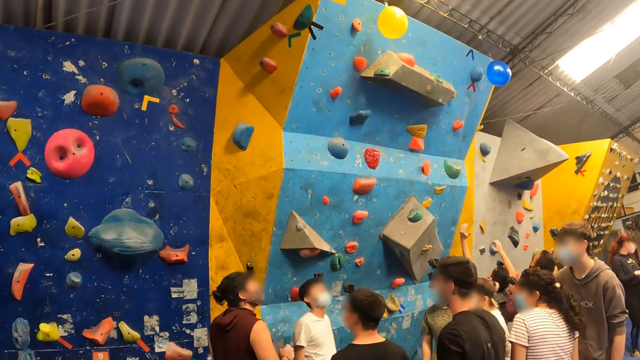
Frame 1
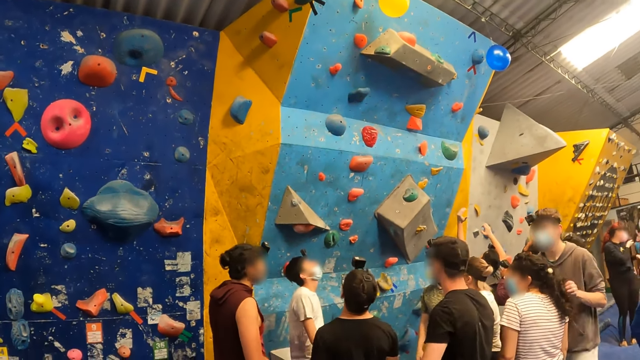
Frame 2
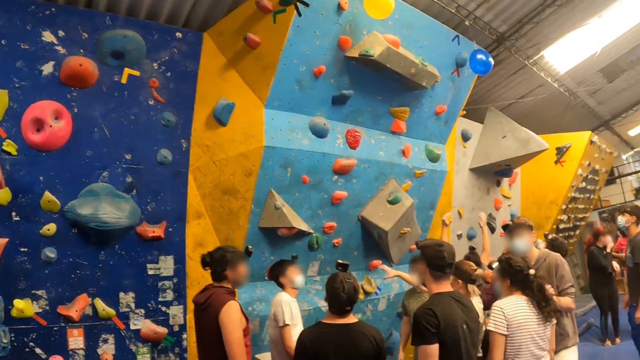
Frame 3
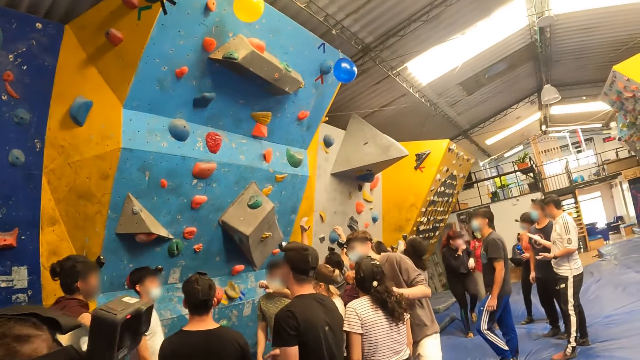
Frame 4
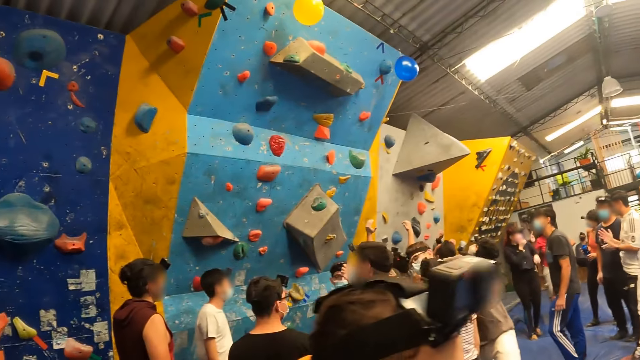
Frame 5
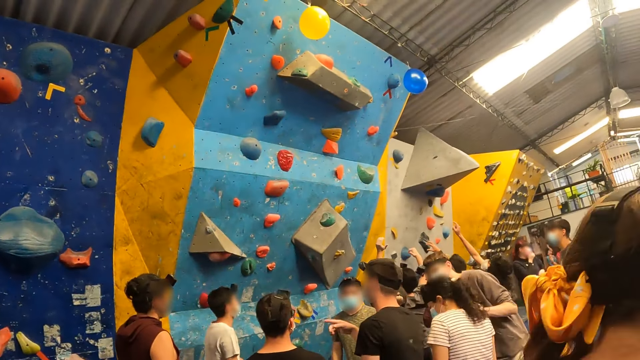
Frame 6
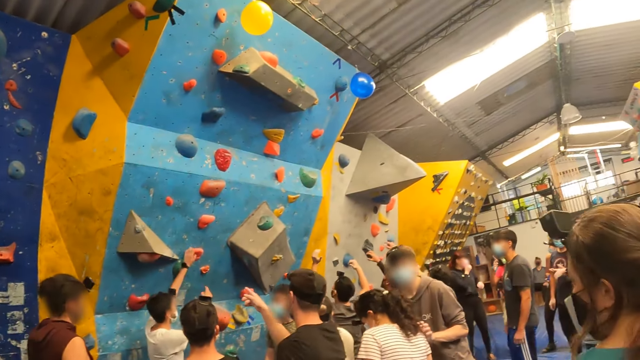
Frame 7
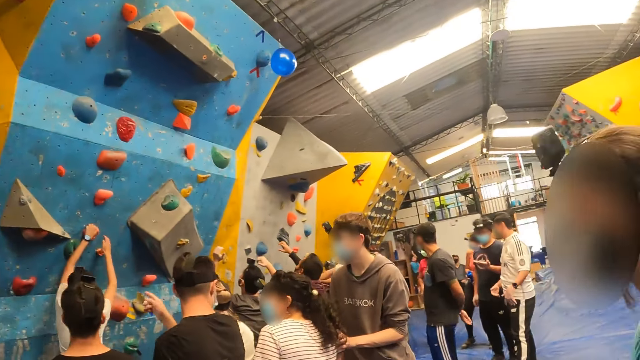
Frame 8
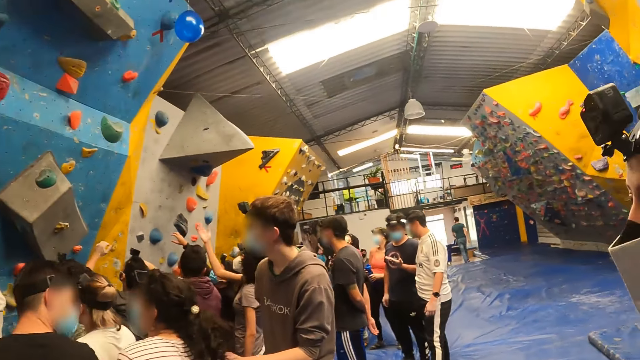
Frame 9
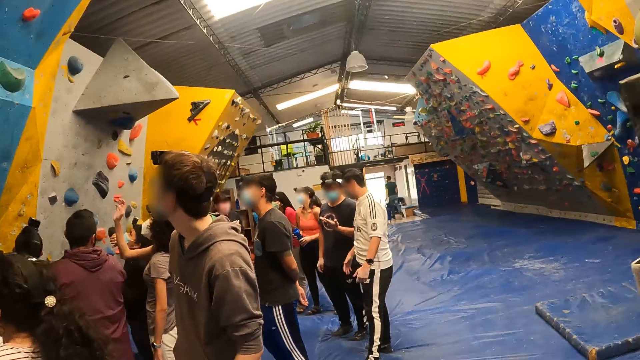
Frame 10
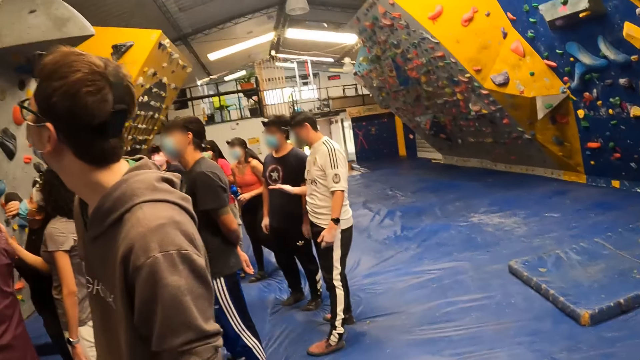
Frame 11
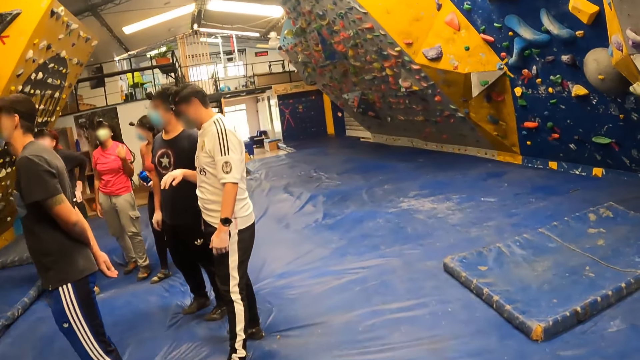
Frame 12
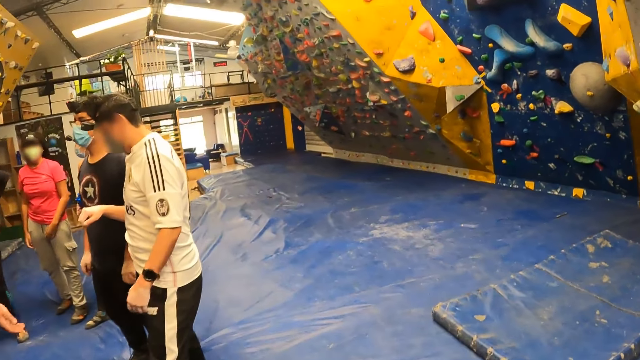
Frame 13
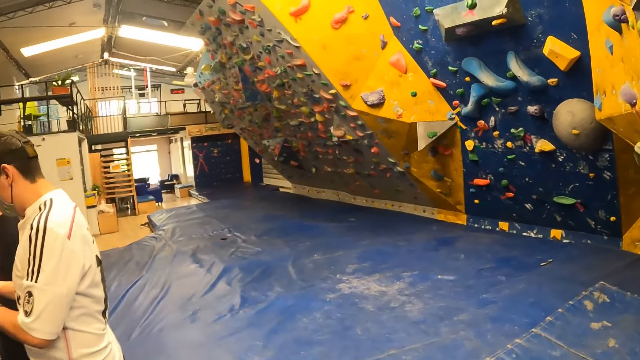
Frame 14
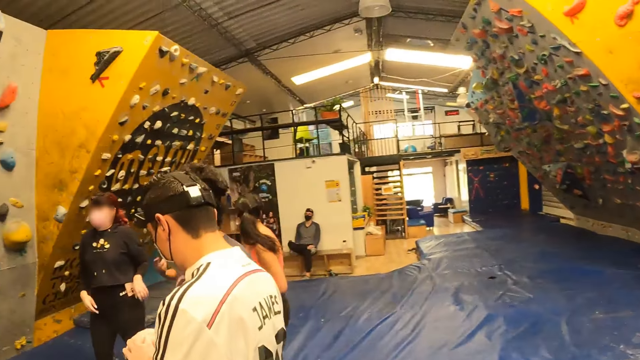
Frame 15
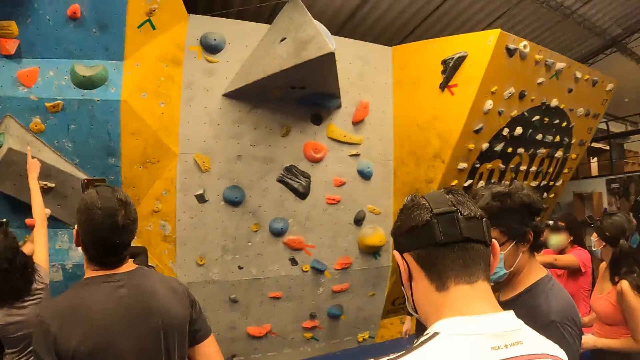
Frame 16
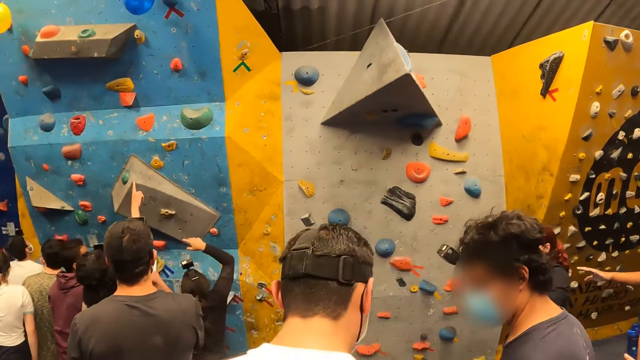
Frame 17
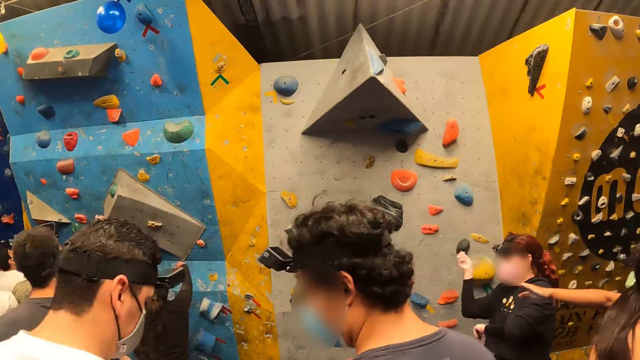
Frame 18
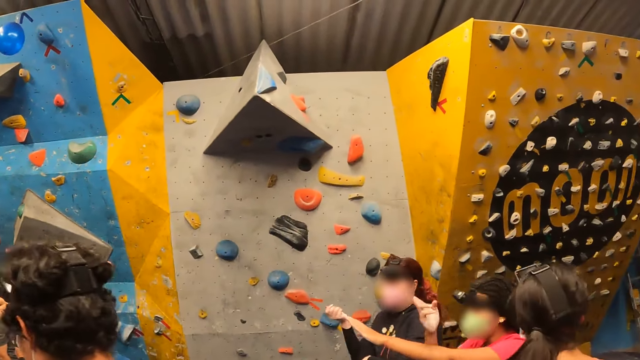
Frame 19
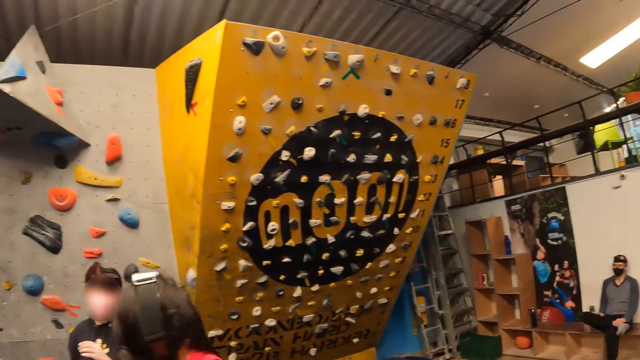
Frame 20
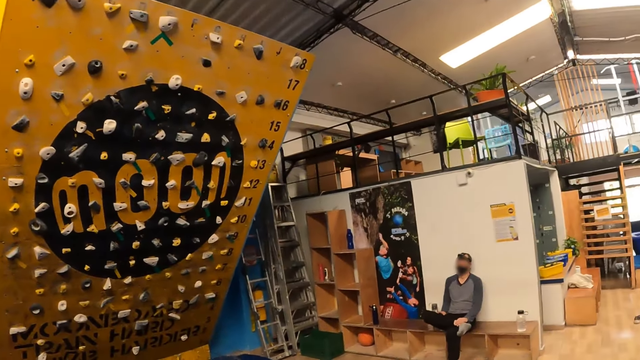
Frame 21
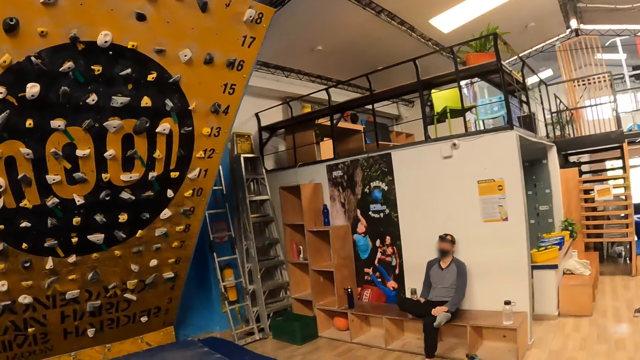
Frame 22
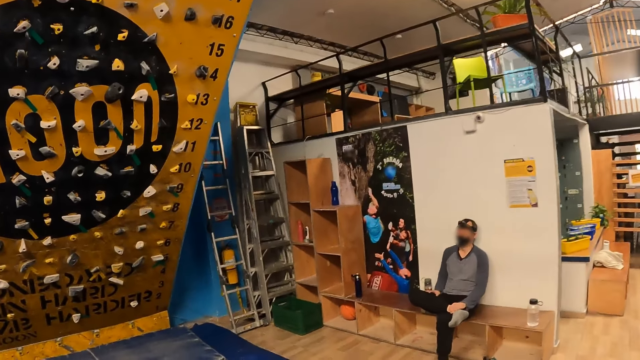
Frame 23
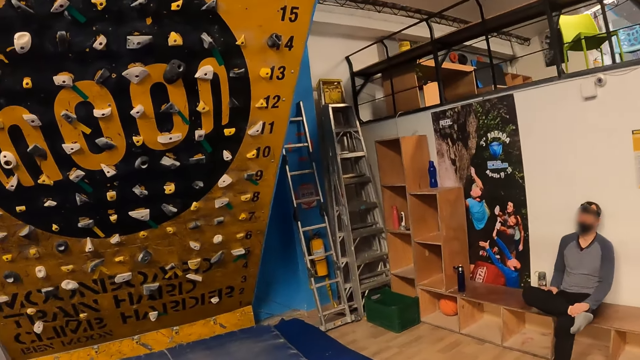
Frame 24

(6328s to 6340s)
A person walks to the right of the camera wearer.

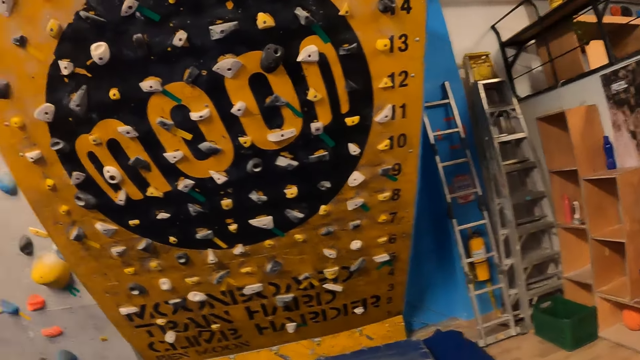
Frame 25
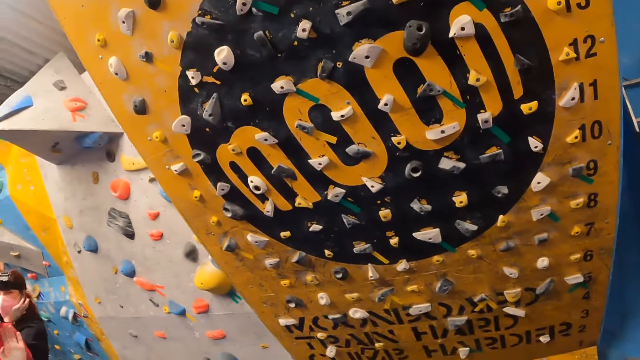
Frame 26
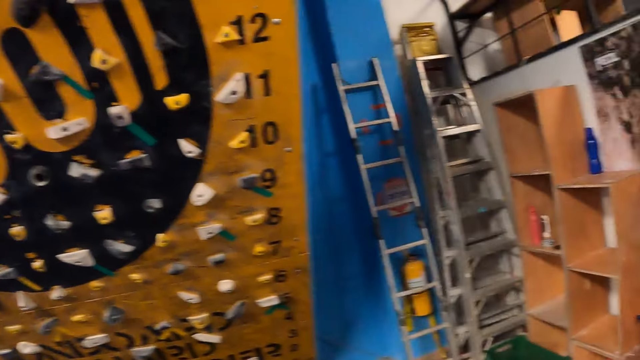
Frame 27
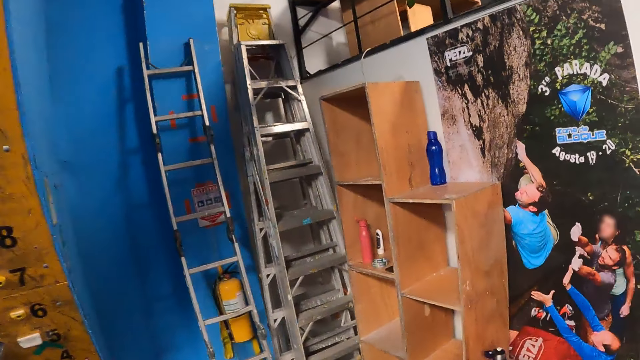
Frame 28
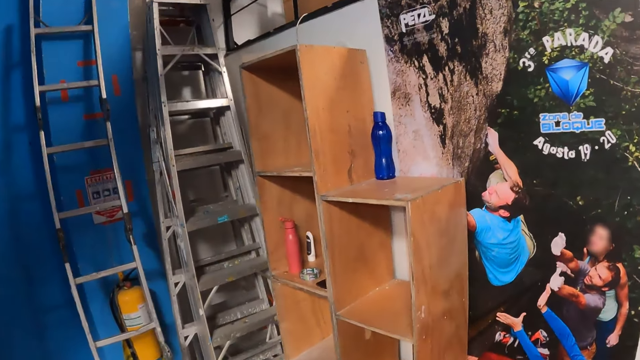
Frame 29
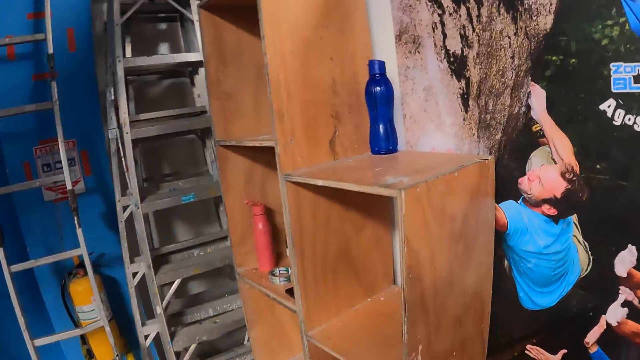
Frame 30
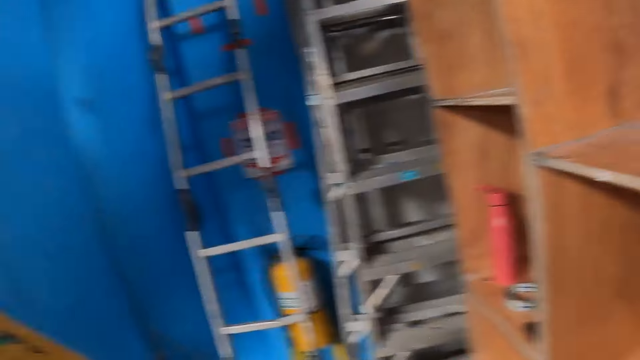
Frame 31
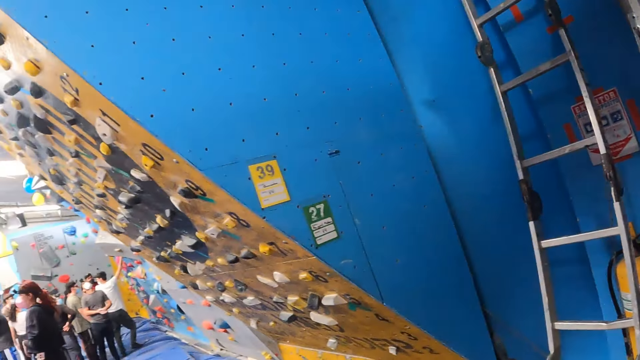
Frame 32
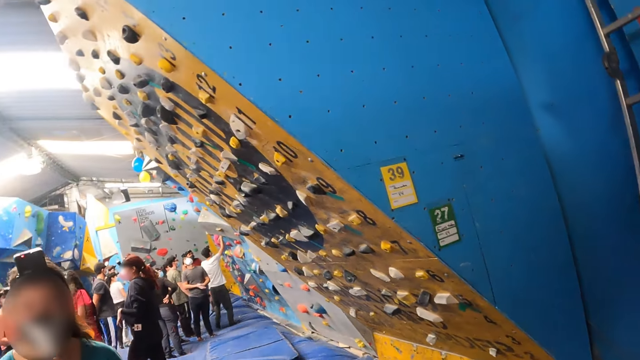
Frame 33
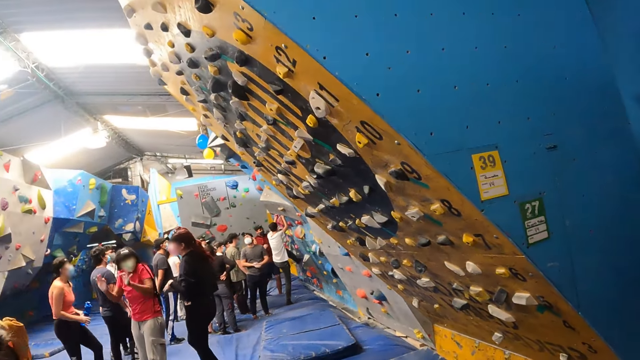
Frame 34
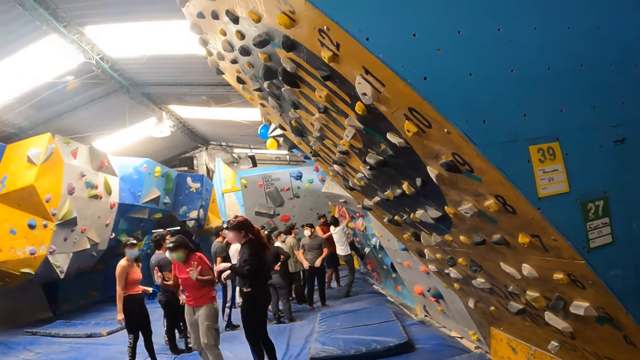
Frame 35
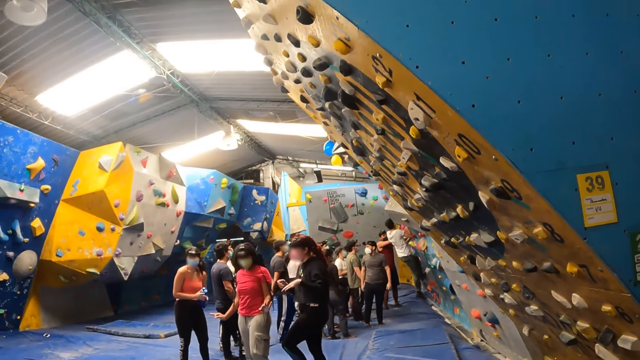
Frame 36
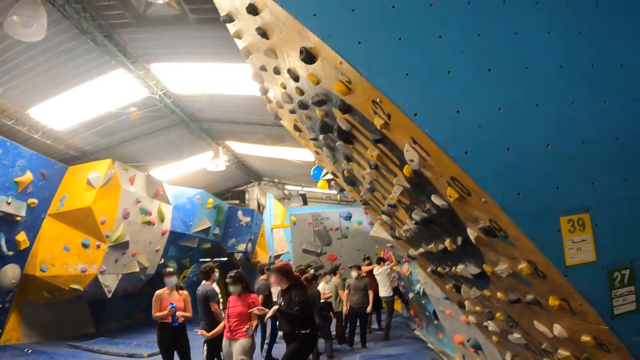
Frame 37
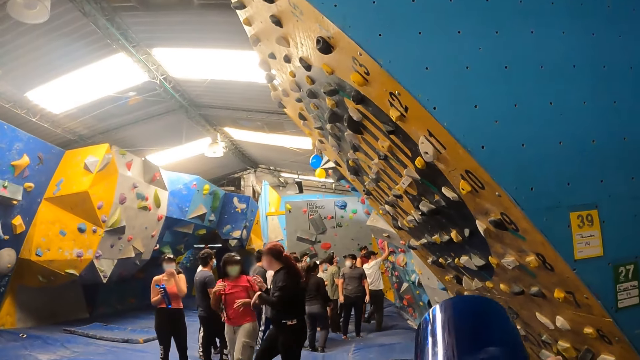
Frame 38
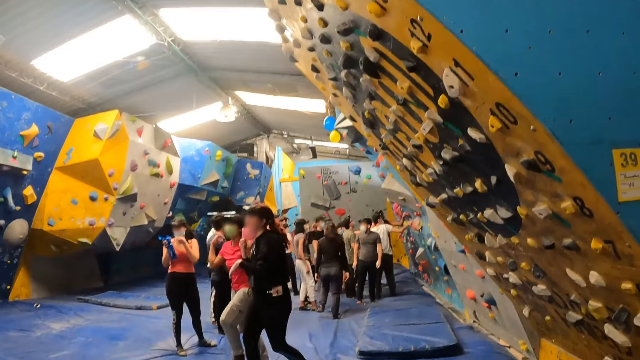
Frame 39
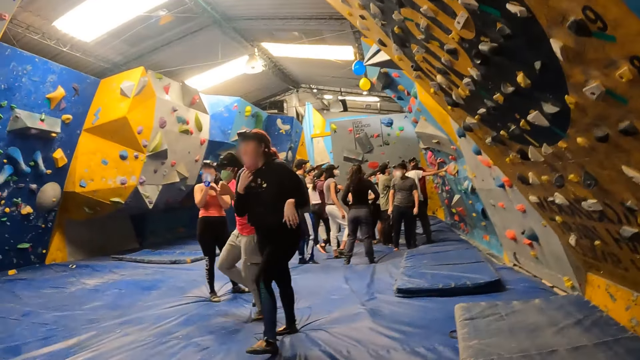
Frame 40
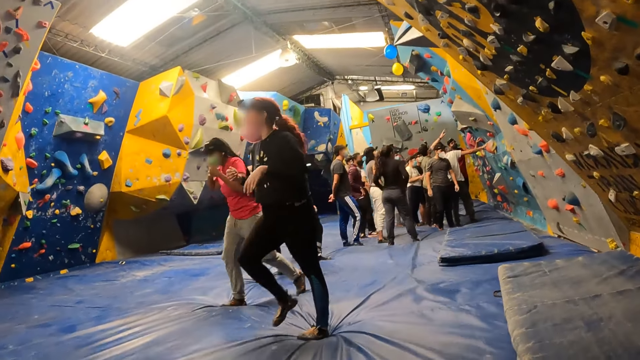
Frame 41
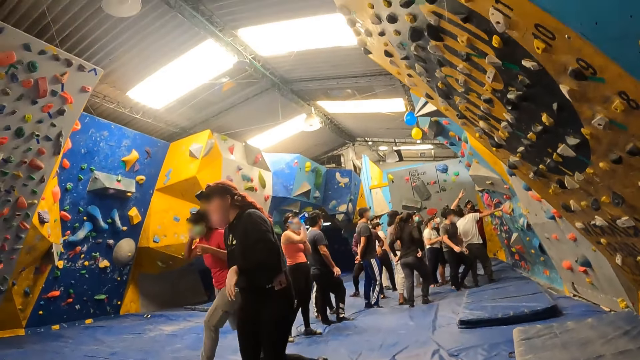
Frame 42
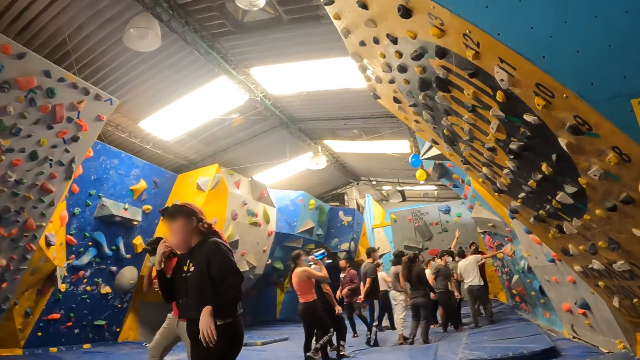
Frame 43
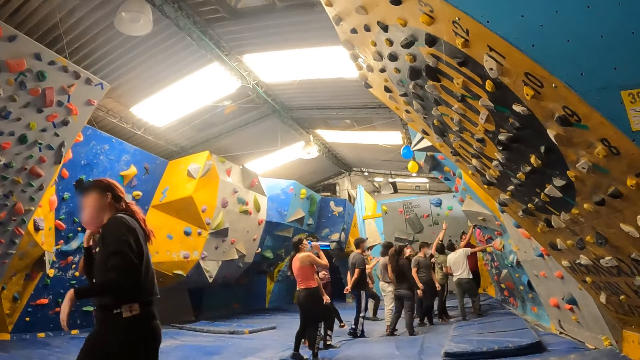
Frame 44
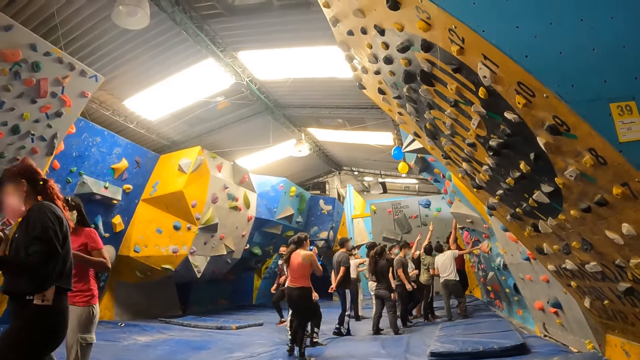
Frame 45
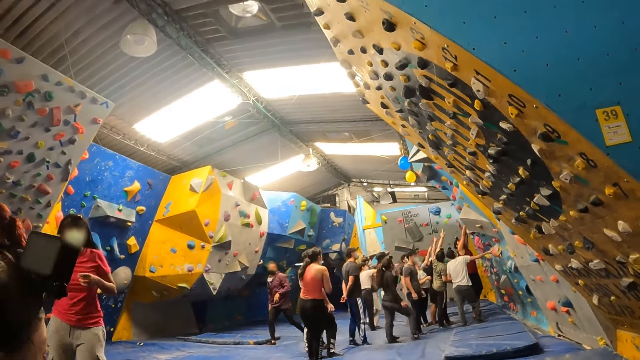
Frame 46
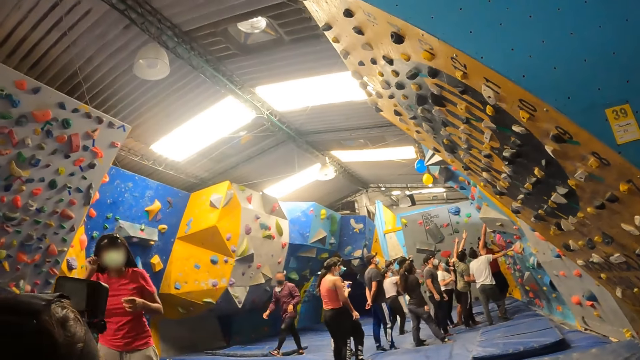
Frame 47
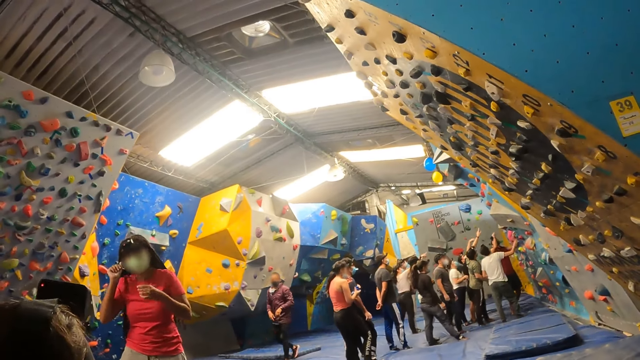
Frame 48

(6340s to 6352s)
The camera wearer drinks water from a blue water bottle. They sit on a crash pad.
